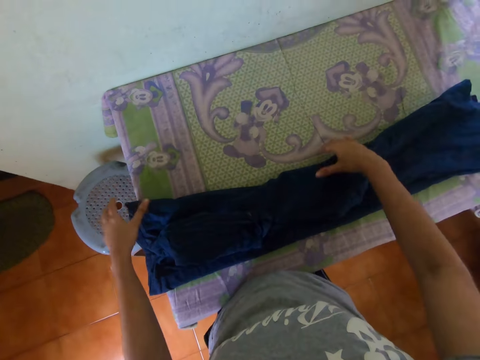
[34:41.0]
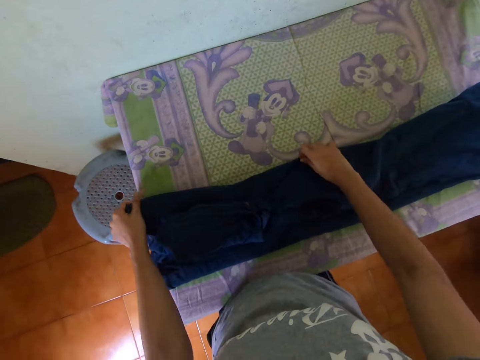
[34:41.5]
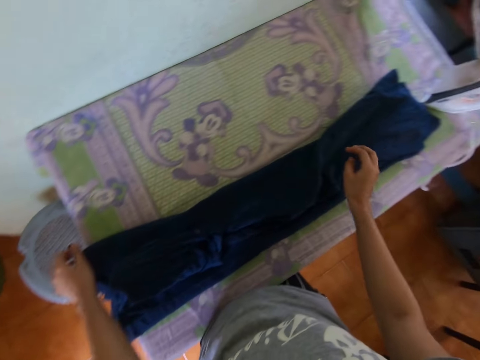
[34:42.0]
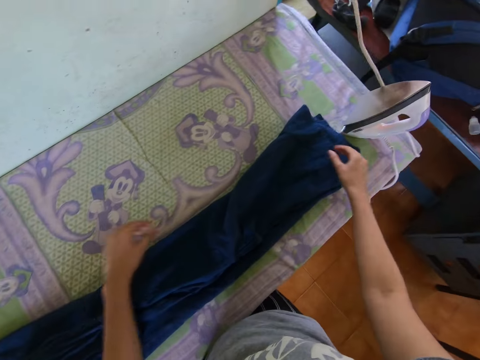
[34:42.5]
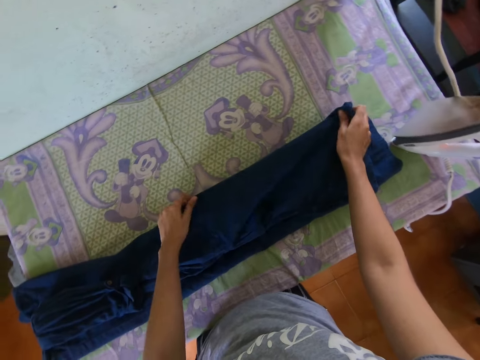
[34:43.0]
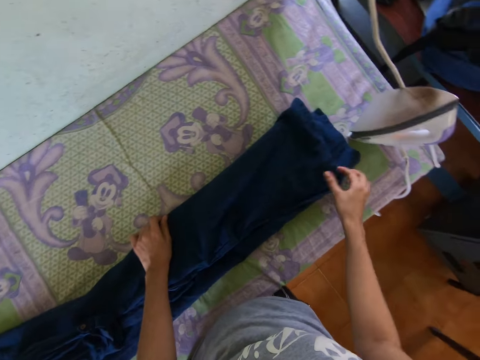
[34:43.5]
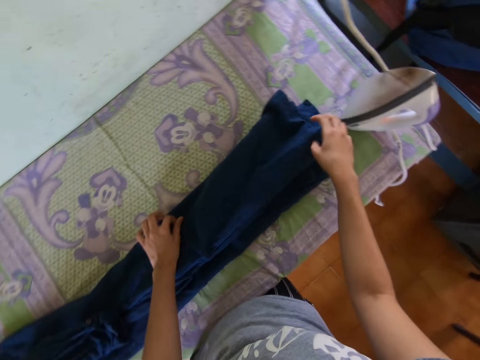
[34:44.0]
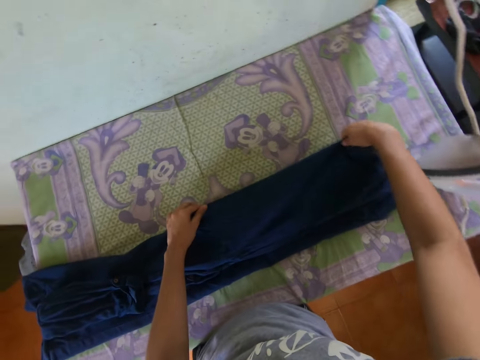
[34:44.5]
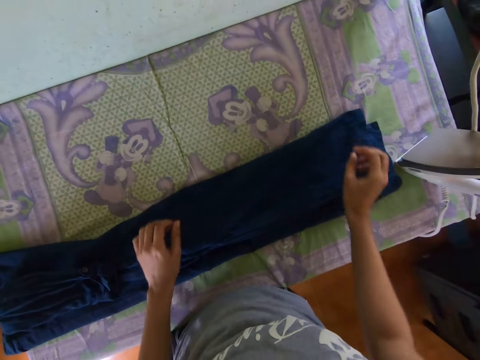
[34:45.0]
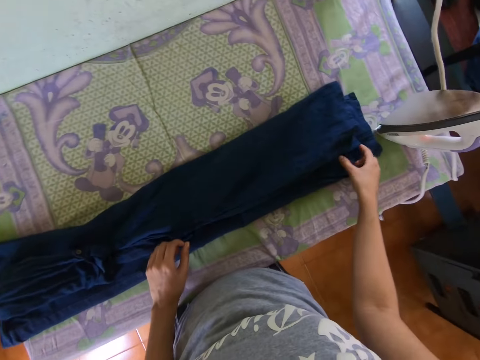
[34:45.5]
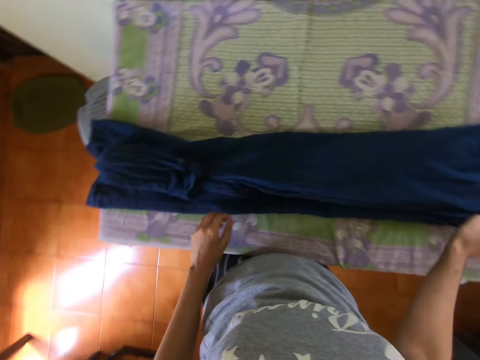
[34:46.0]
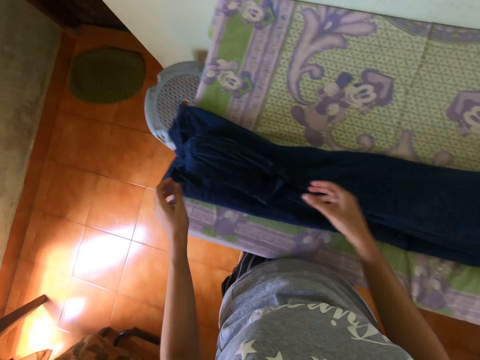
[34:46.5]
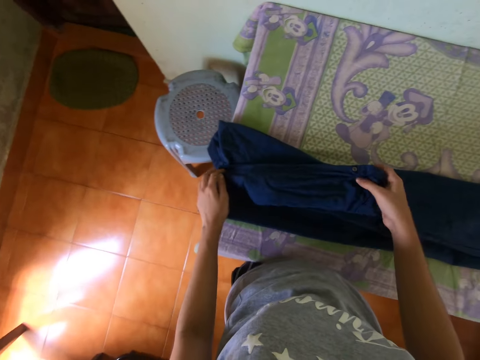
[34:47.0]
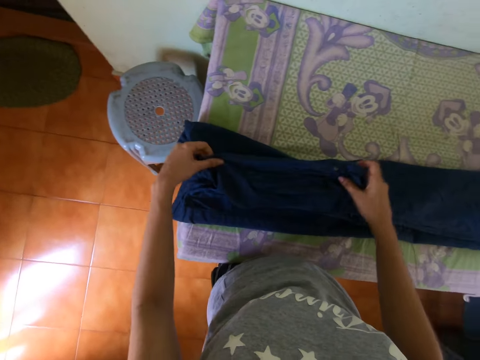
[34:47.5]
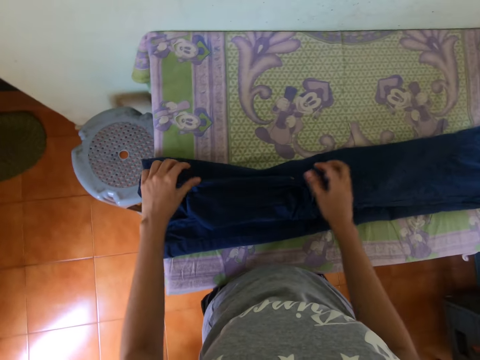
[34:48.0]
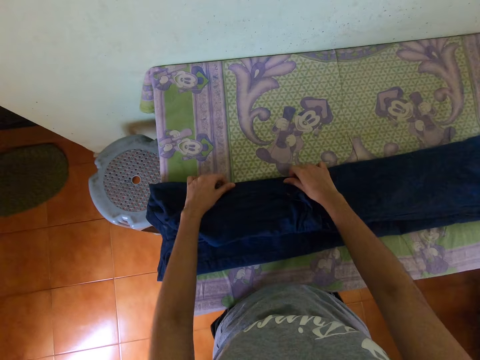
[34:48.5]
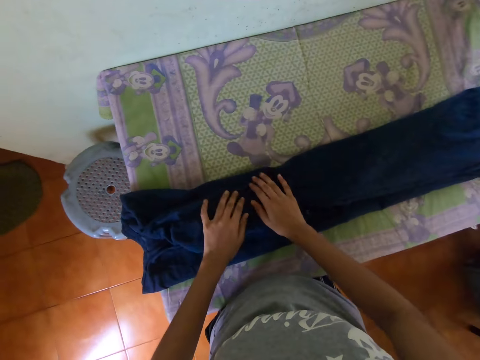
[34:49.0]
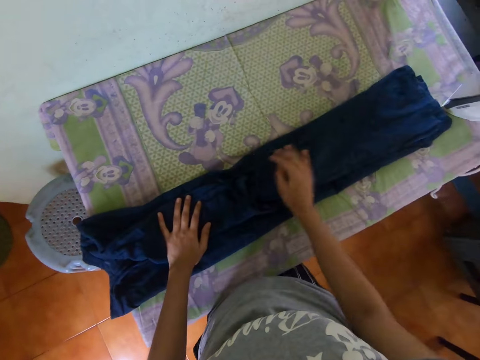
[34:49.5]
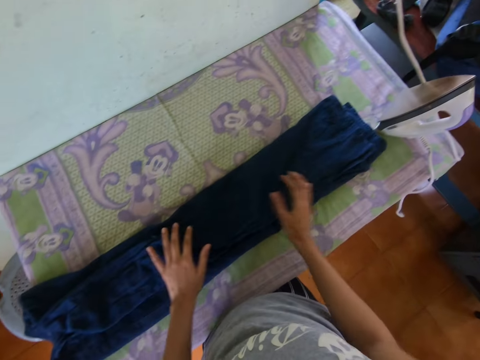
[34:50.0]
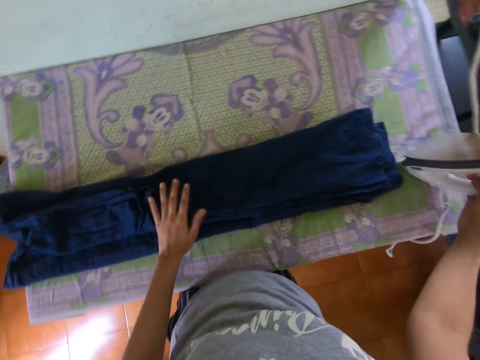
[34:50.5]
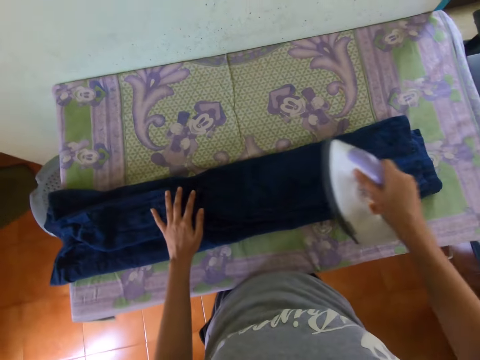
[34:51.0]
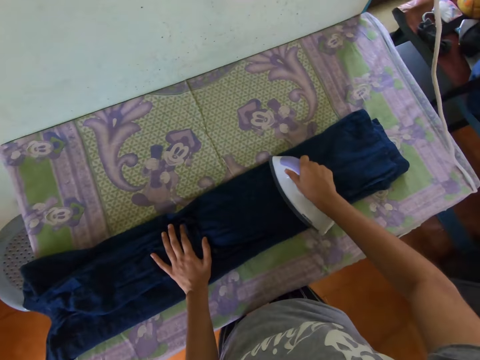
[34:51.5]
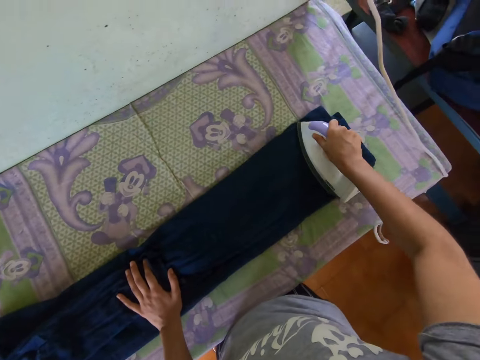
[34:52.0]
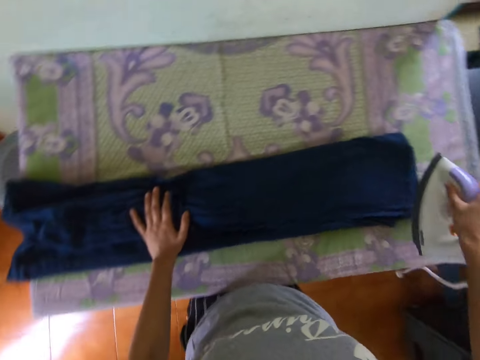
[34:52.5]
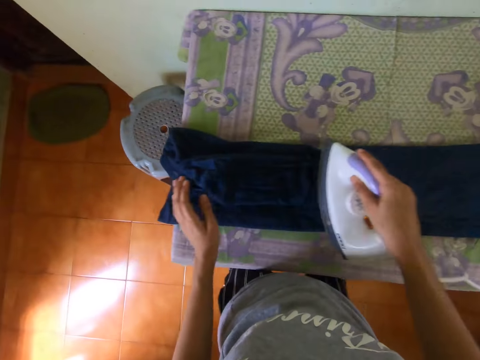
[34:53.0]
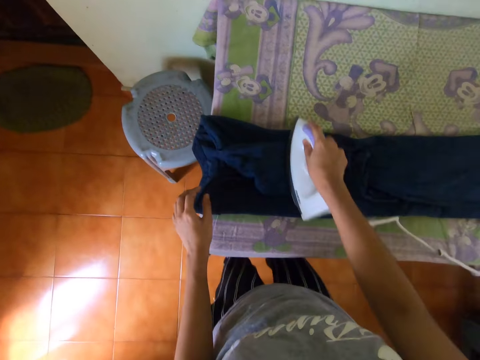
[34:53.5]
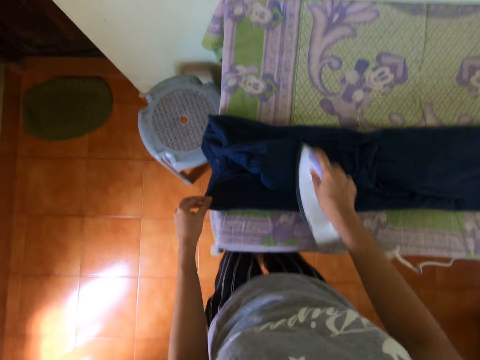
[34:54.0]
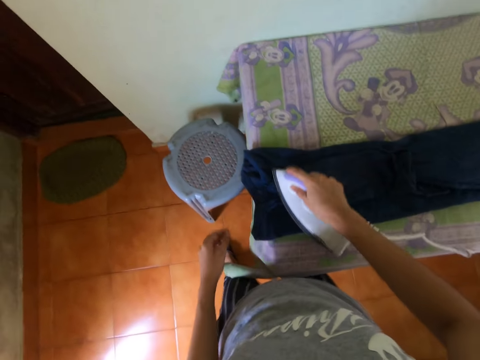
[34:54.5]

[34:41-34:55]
The camera wearer places her left hand on the shirt on the table. She picks the iron from the table with her right hand. She irons the shirt on the table with the iron in her right hand.

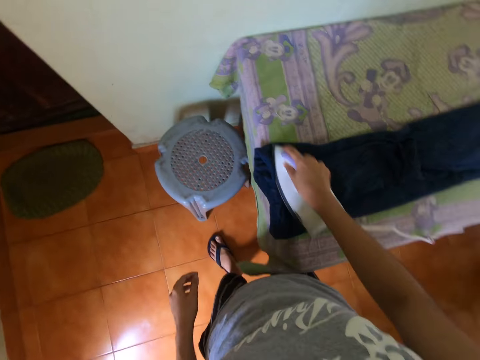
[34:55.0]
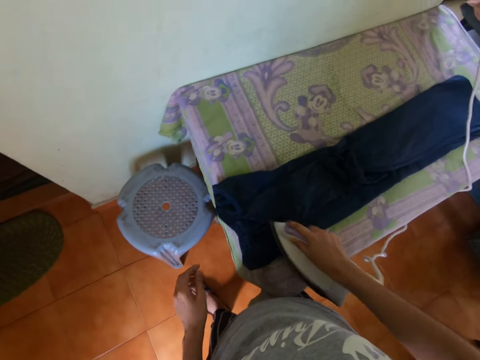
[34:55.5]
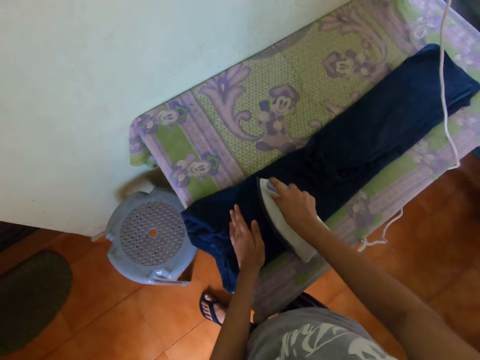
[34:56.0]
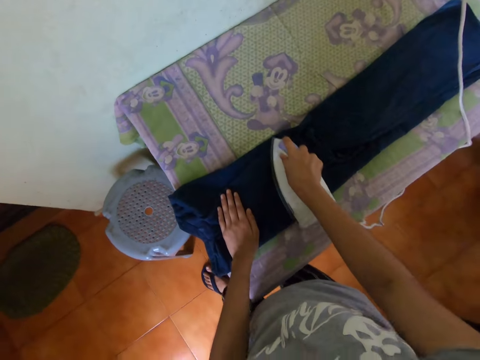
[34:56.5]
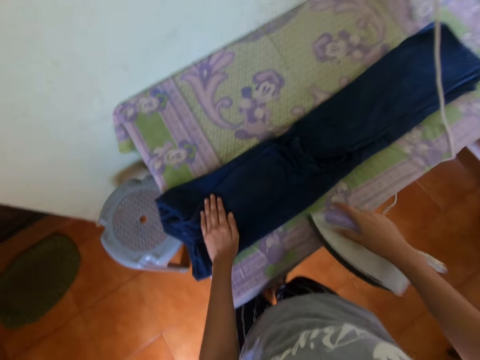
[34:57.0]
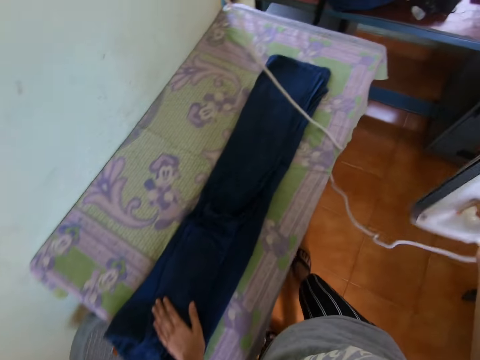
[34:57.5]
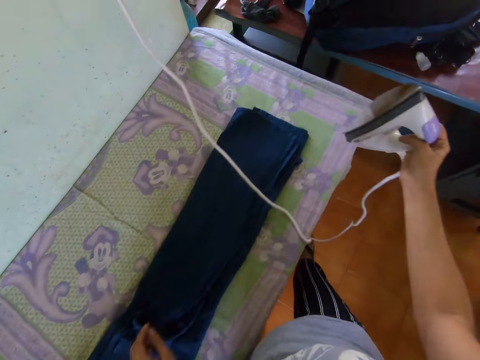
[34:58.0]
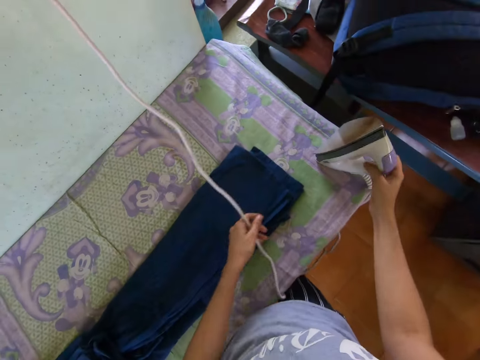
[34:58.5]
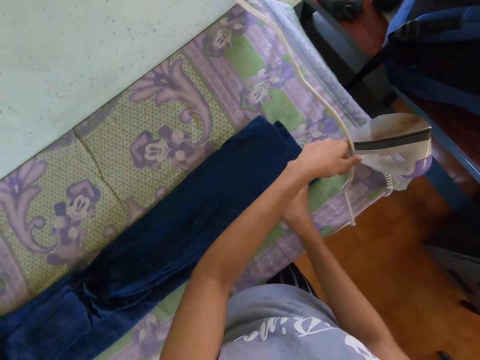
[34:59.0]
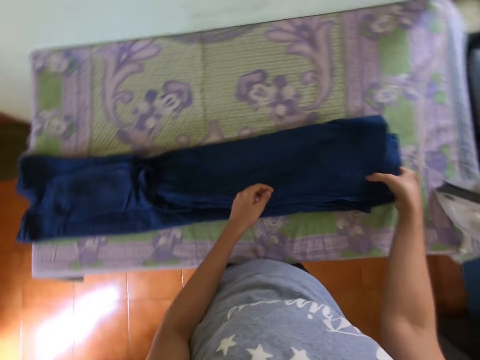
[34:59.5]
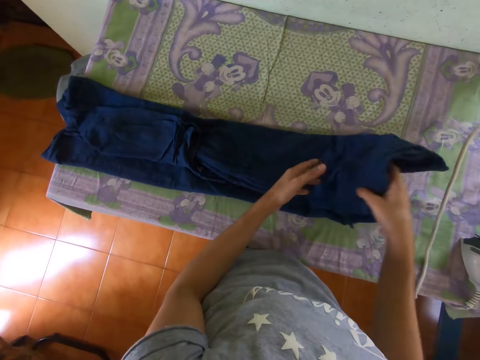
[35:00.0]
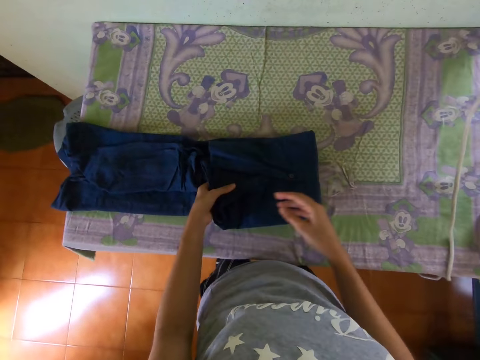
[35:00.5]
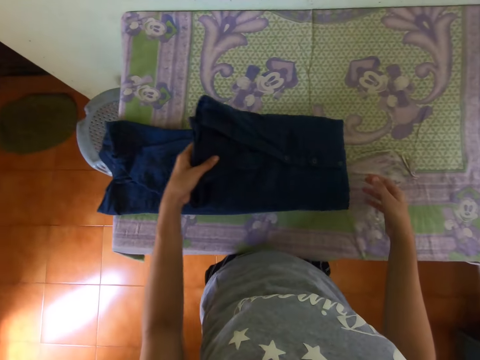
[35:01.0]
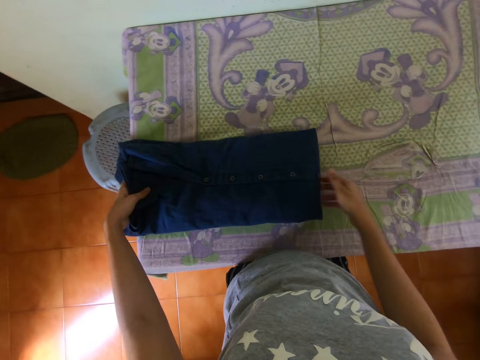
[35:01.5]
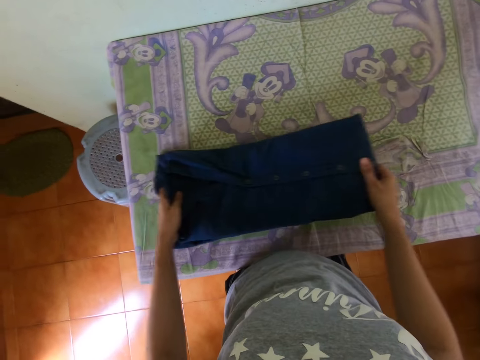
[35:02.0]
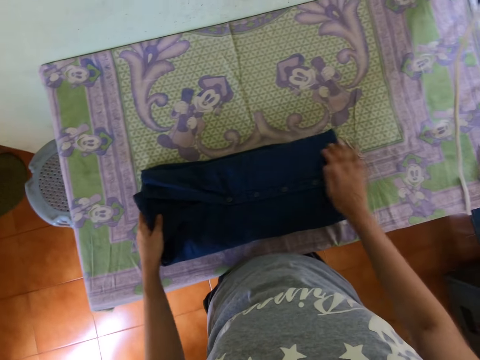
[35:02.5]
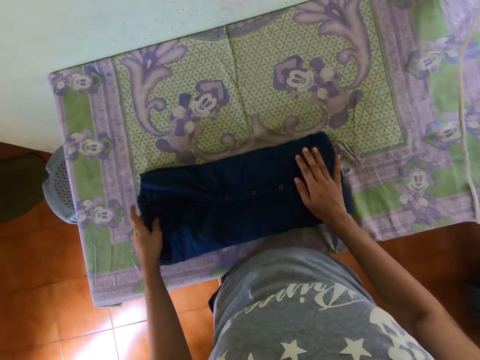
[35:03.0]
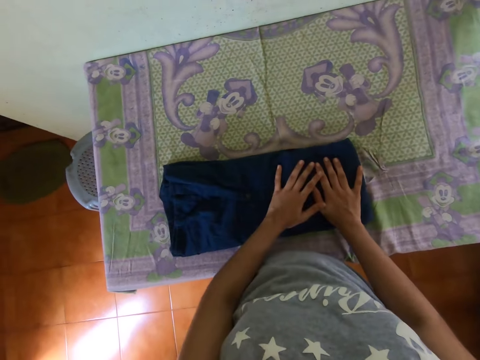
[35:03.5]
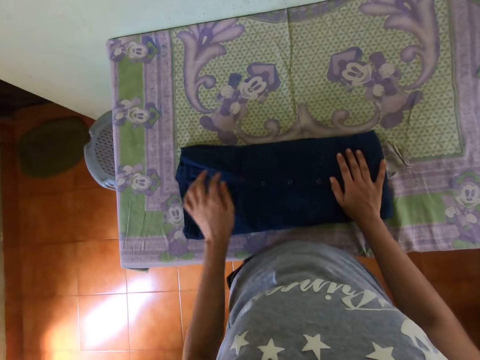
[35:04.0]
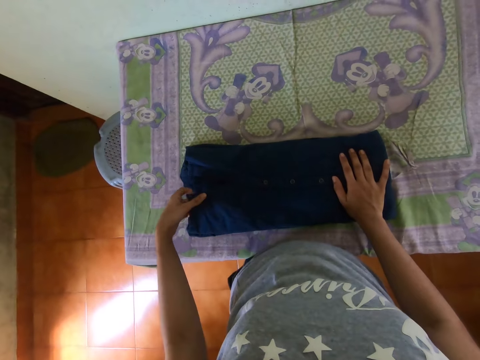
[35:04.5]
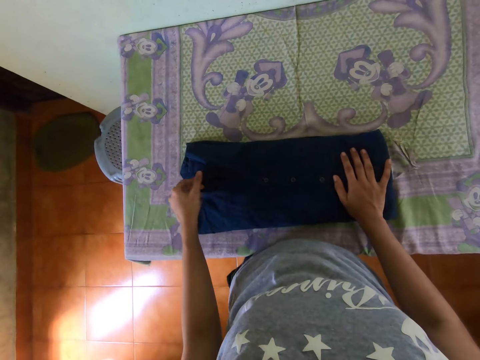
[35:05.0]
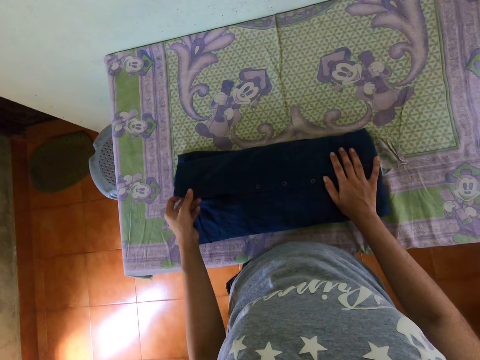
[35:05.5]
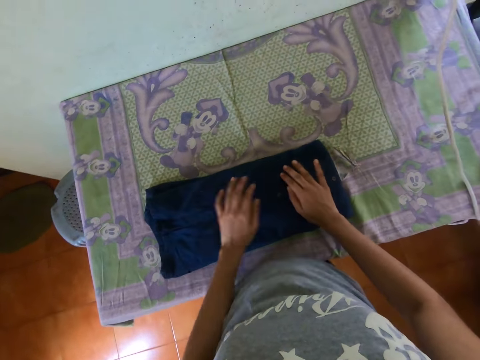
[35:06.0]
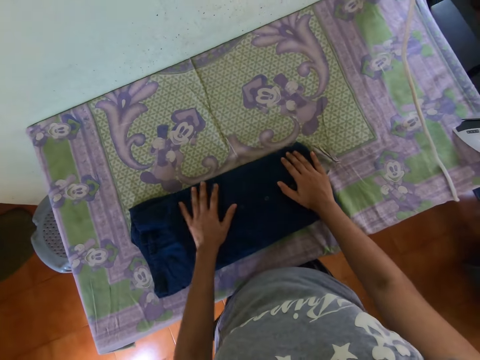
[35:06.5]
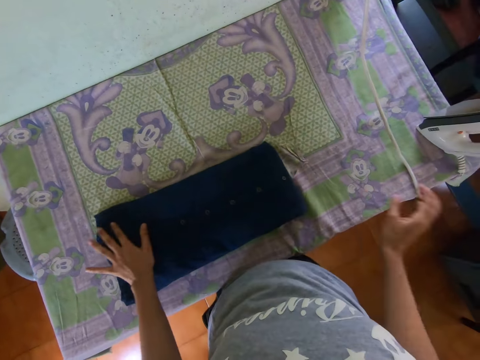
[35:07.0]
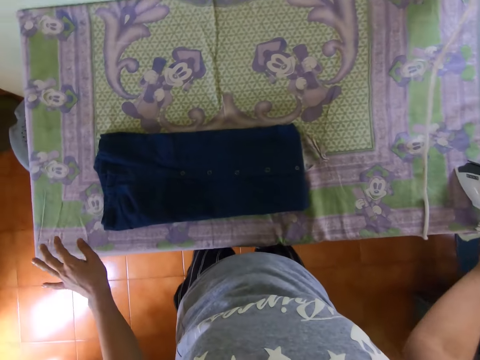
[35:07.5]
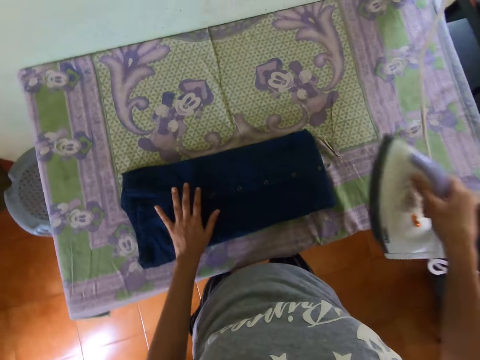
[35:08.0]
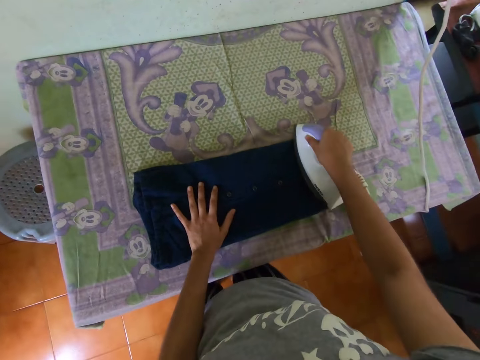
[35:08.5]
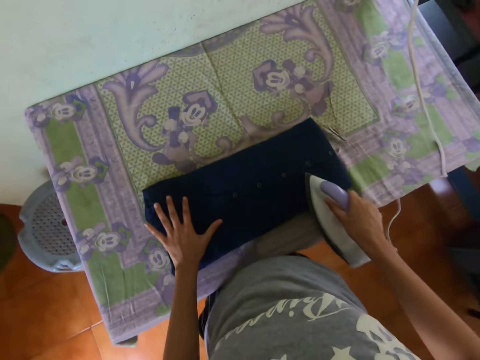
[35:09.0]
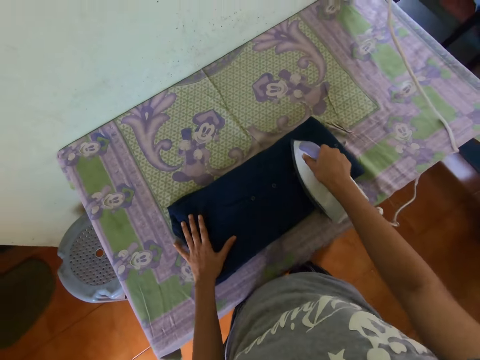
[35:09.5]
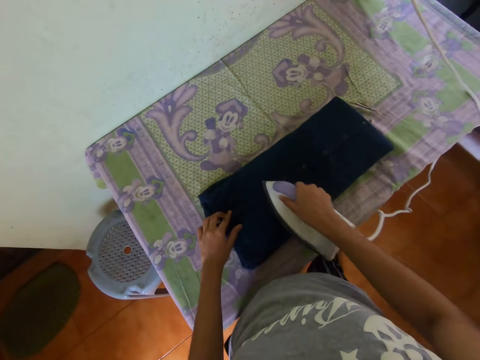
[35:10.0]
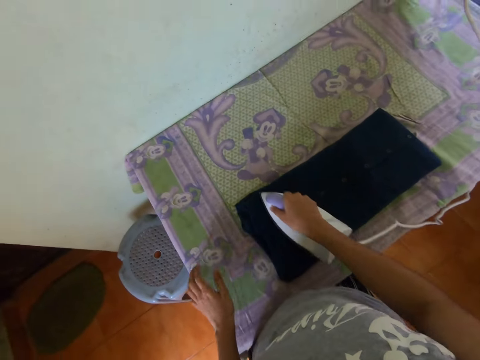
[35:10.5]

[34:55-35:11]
The camera wearer places her left hand on the shirt on the table. She places the iron in her right hand on the table. She moves the cable of the iron with her left hand. She picks the shirt from the table with her right hand. She places the shirt in her right hand on her left hand. She folds the shirt on the table with her left hand. She moves the shirt on the table with both hands. She places her right hand on the shirt on the table. She places her left hand on the shirt on the table. She arranges the shirt on the table with her left hand. She places both hands on the shirt on the table. She picks the iron from the table with her right hand. She places her left hand on the shirt on the table. She irons the shirt on the table with the iron in her right hand.
